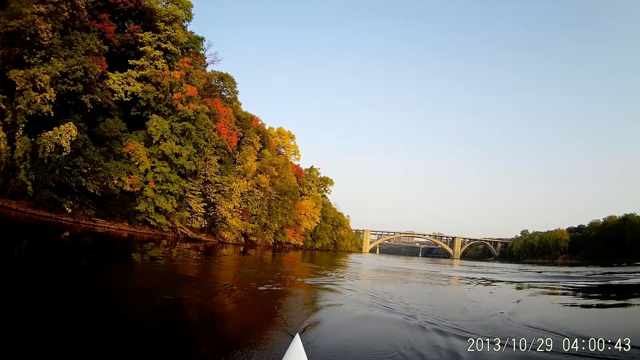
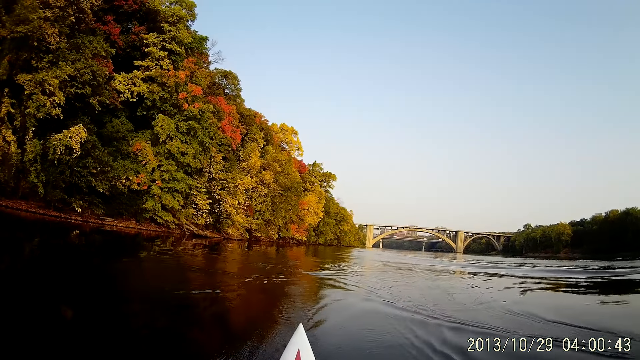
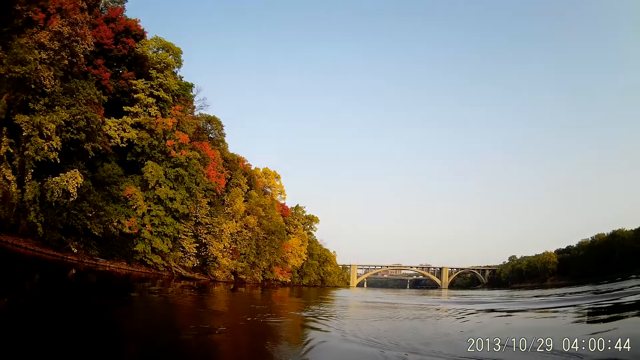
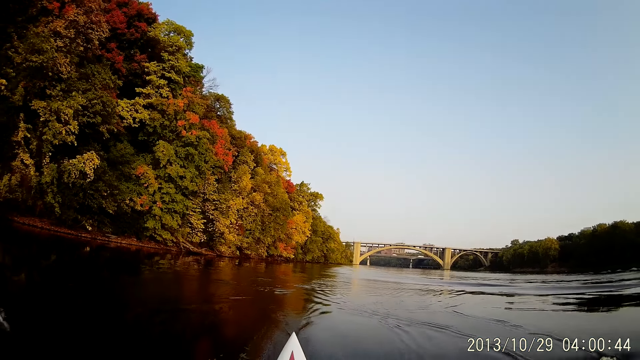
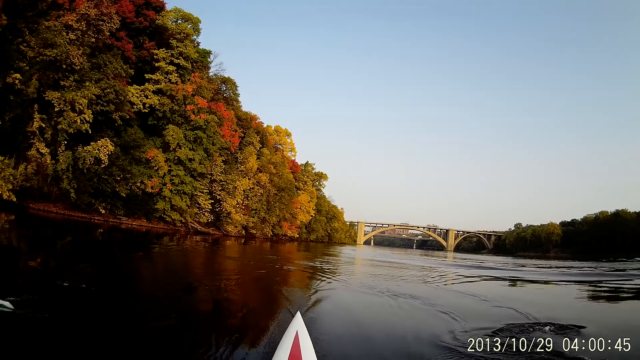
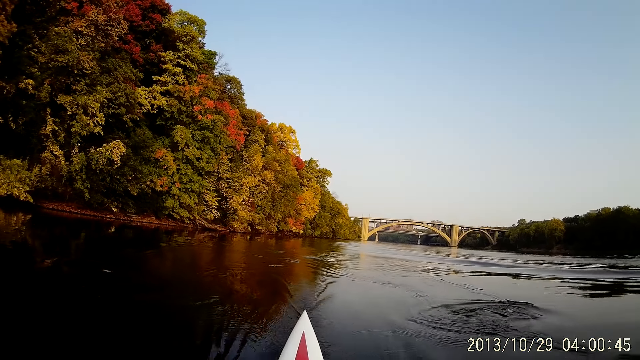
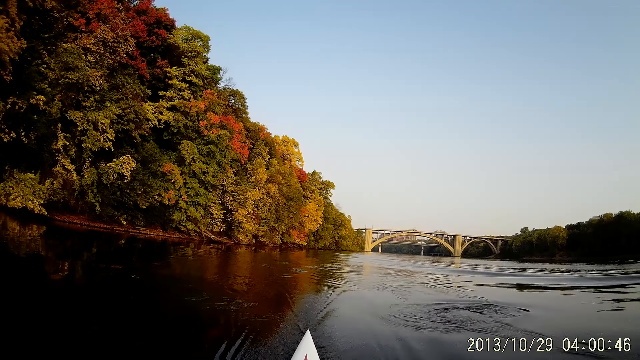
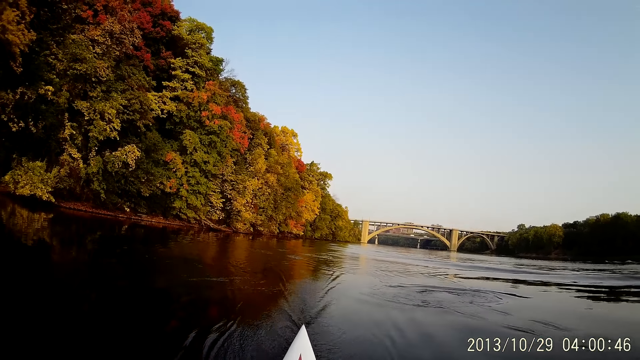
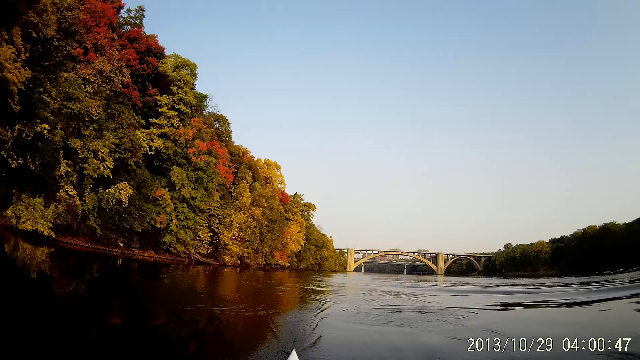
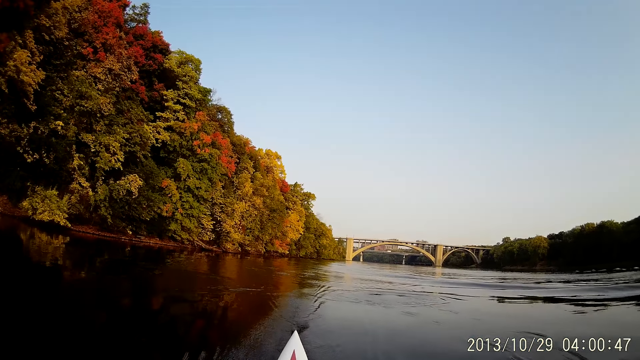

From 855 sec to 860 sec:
The camera wearer rides on water with a boat.

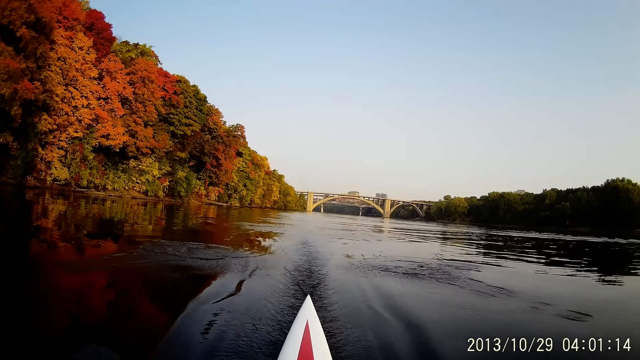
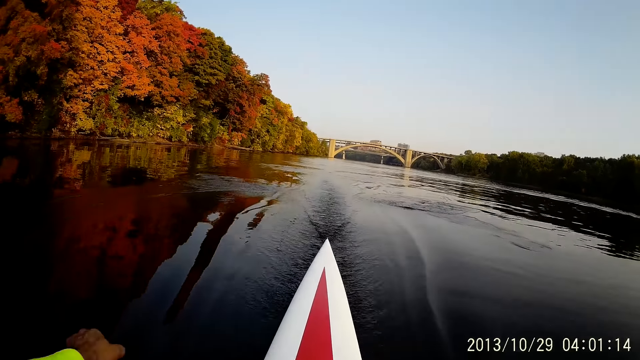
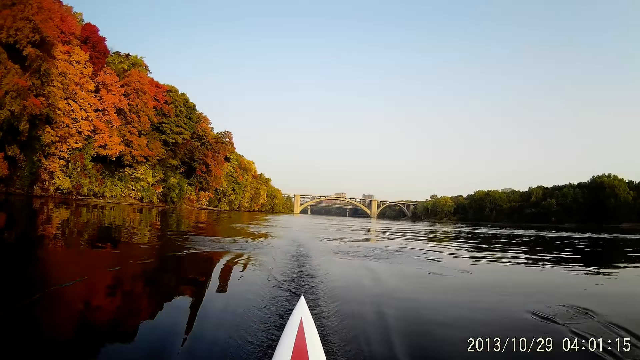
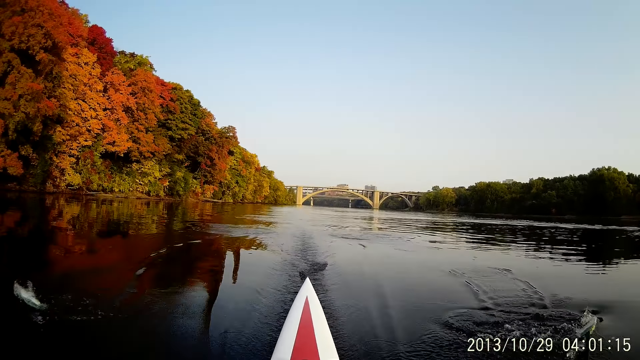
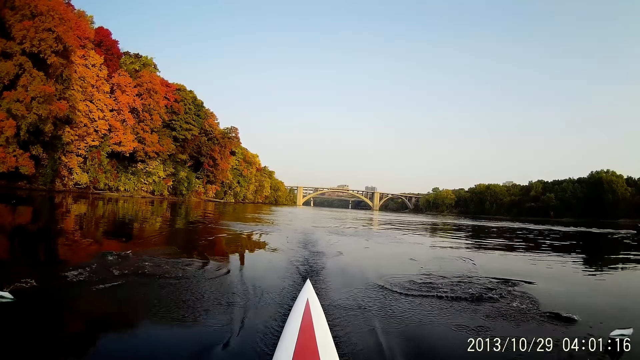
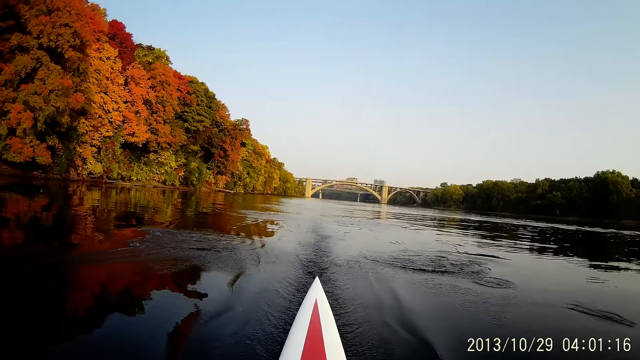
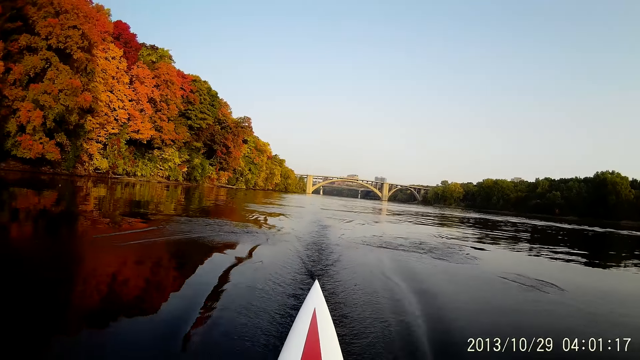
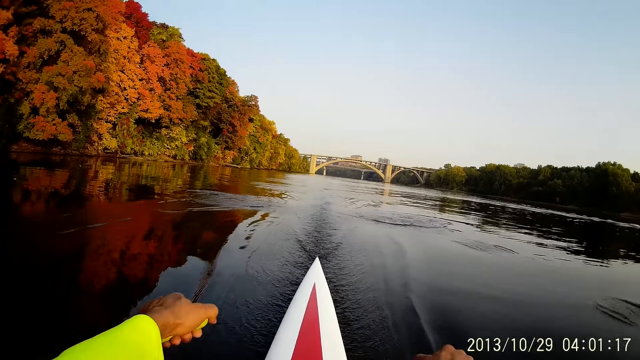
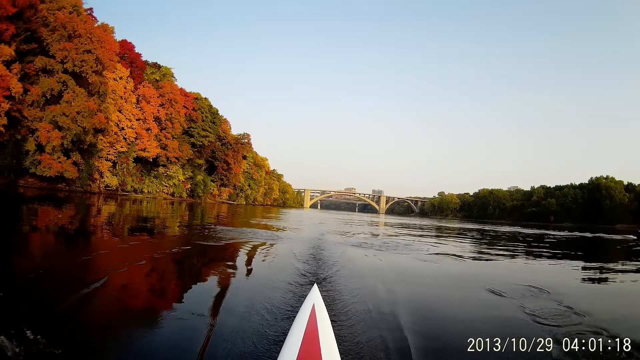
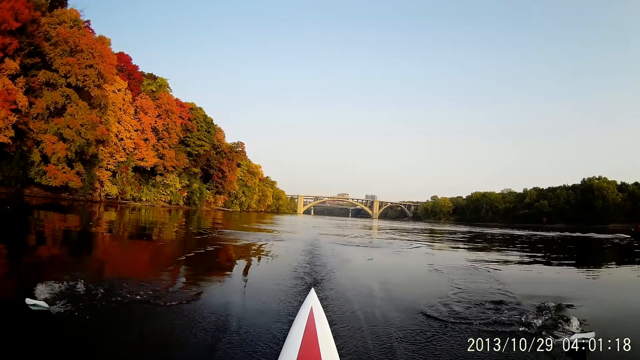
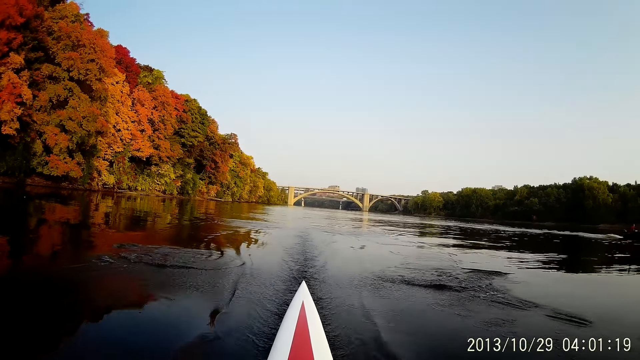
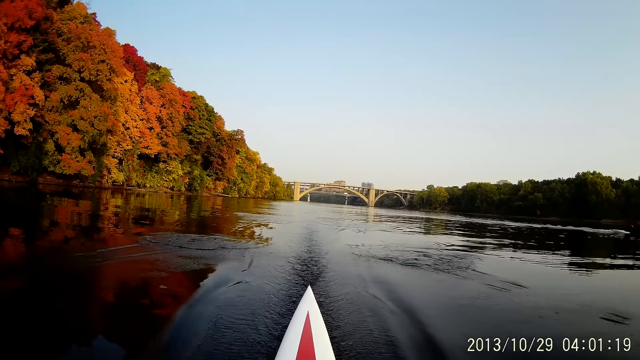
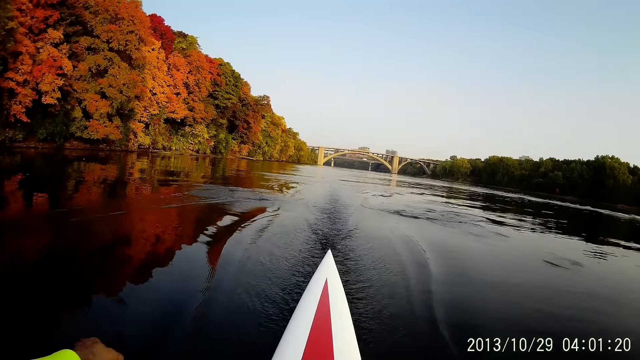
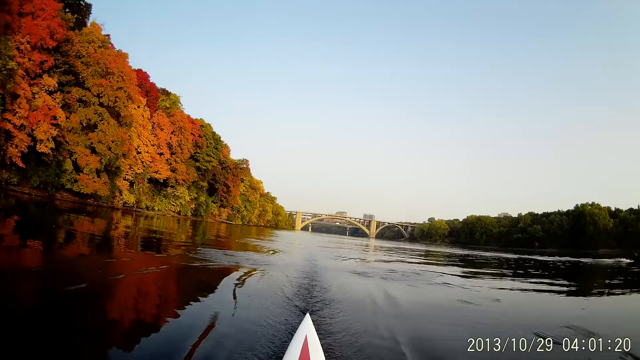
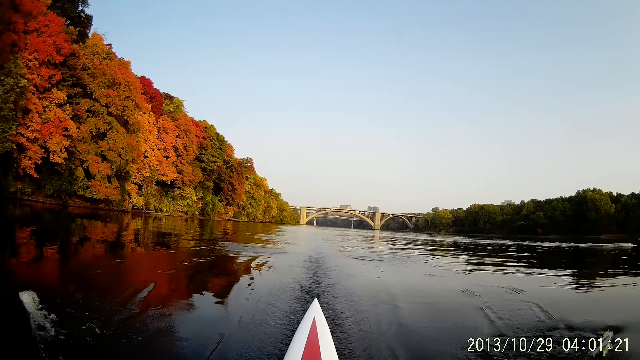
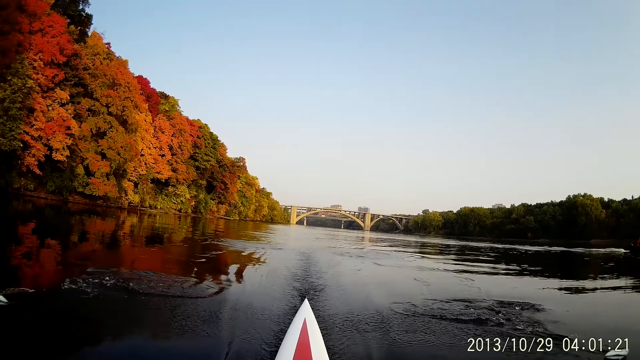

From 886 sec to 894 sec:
The camera wearer moves his left hand. He rides on water with a boat.

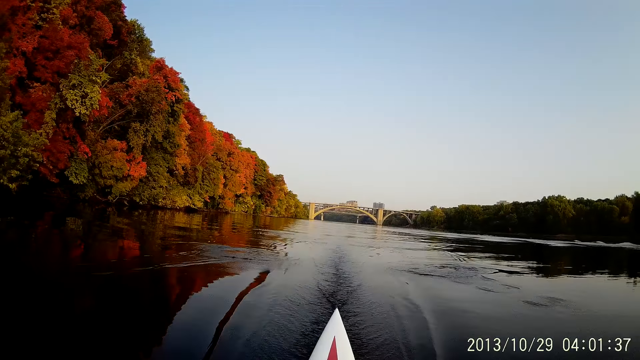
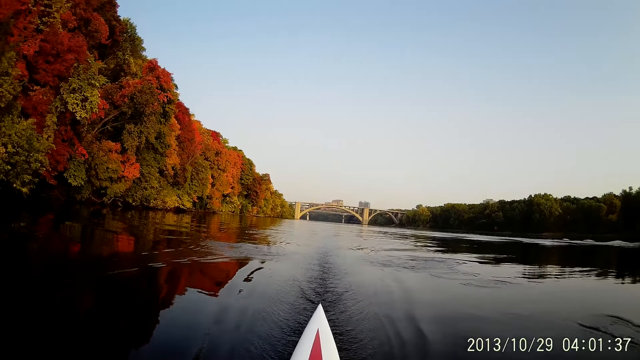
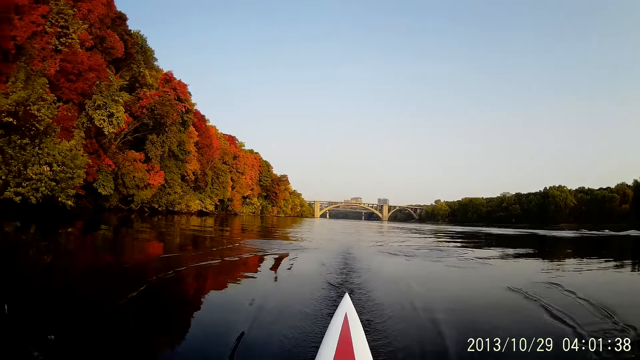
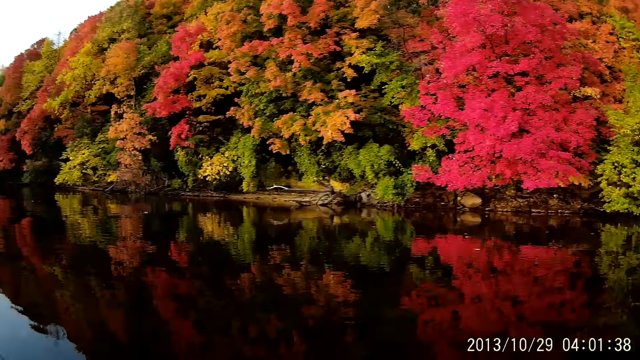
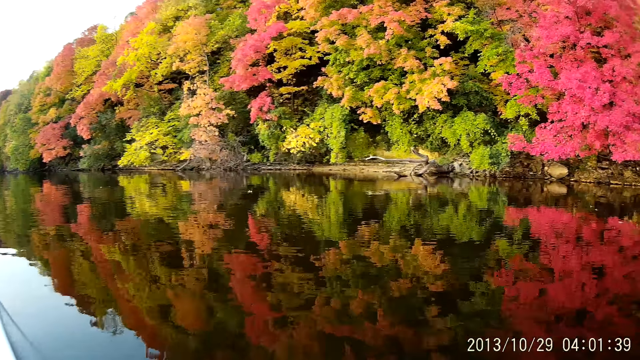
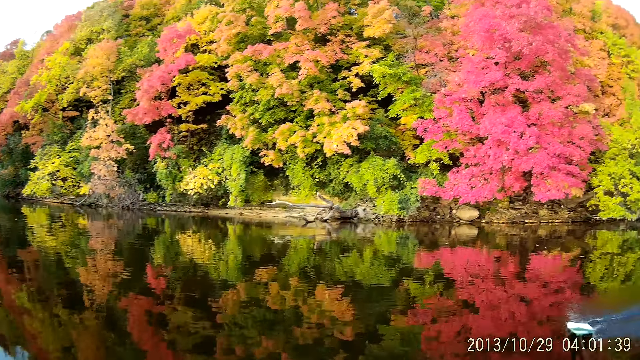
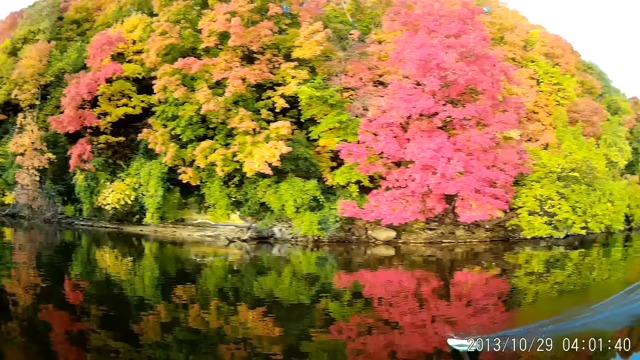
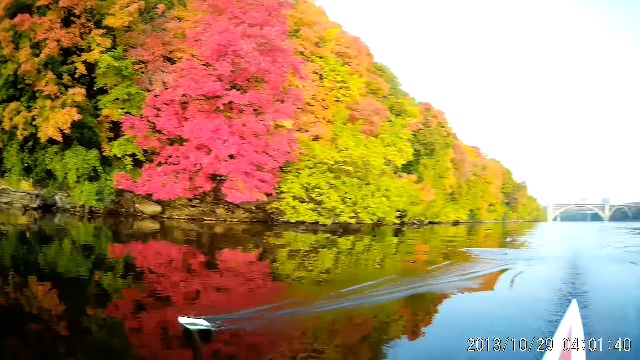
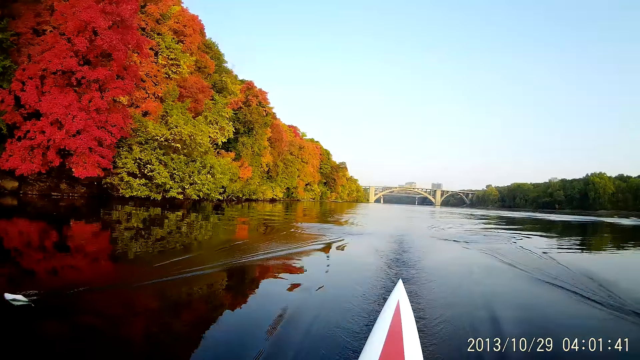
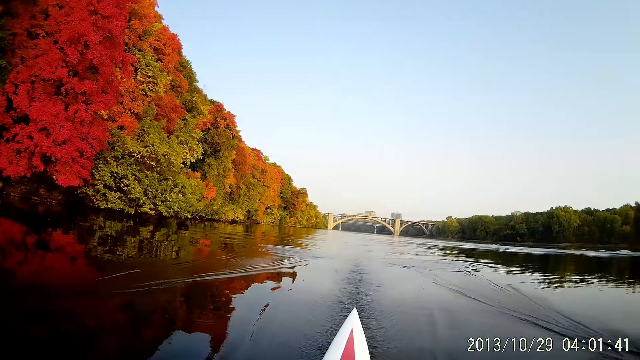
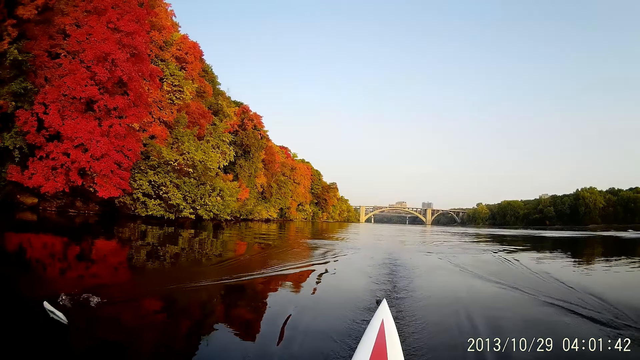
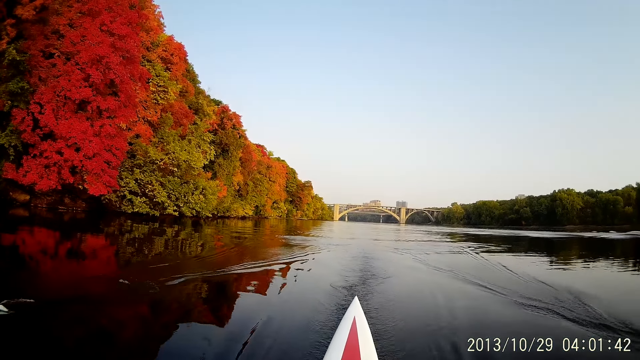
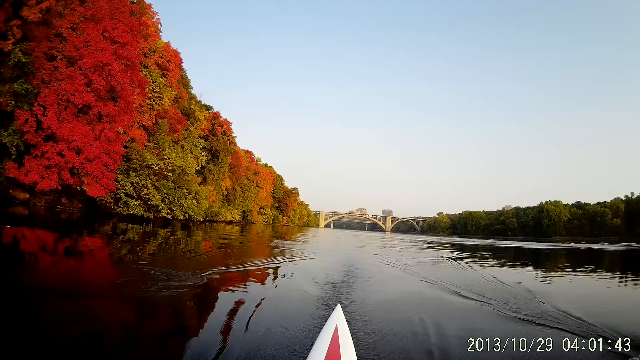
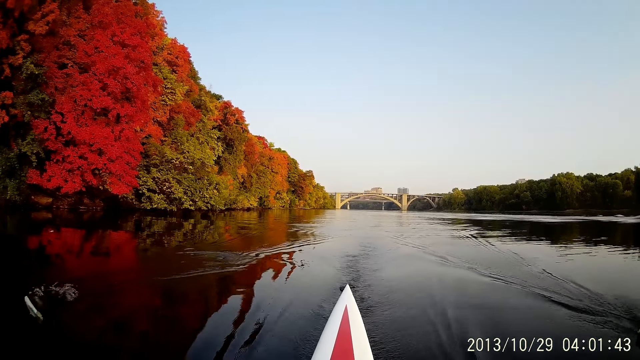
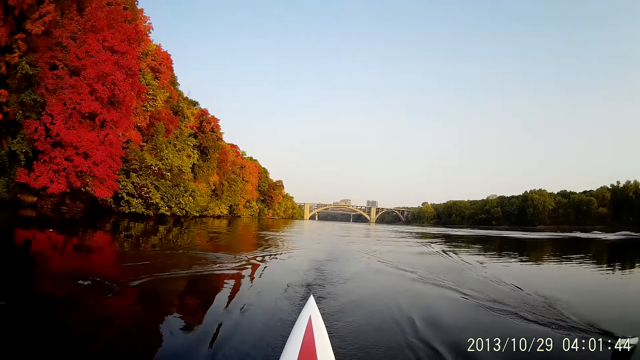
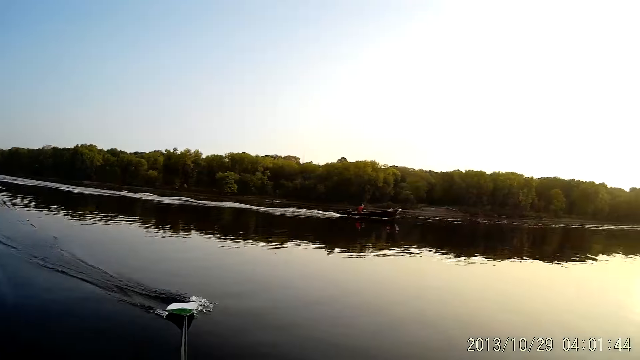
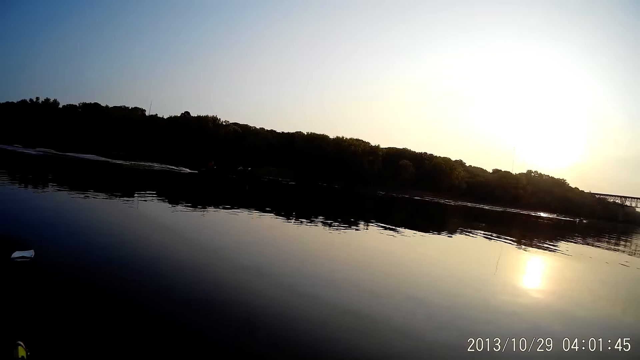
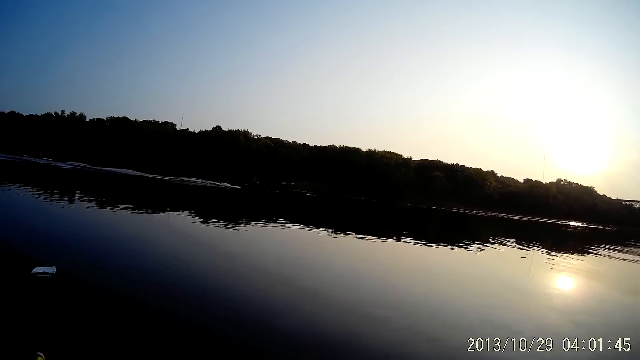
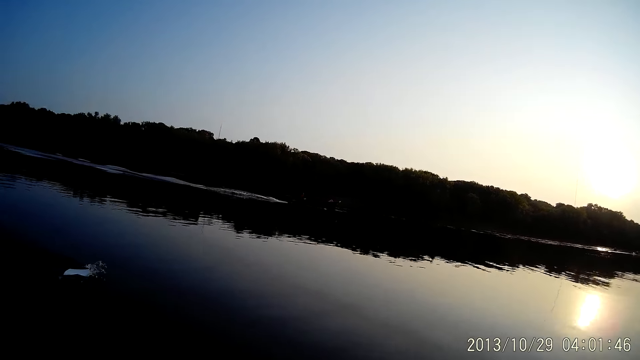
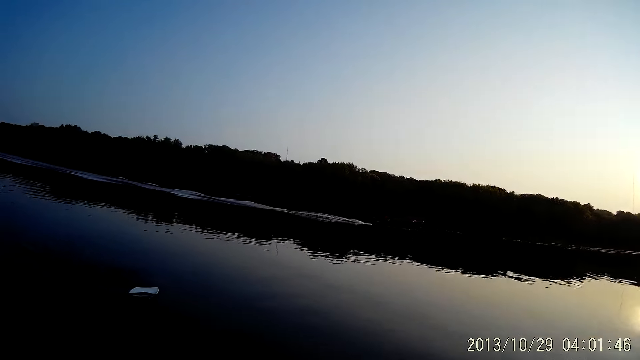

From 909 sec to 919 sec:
The camera wearer looks around. They row a boat on the sea water. They ride on water with the boat. They look around.
